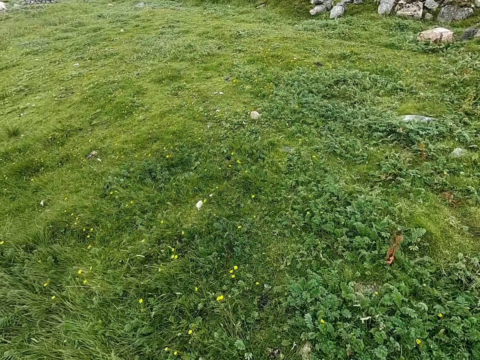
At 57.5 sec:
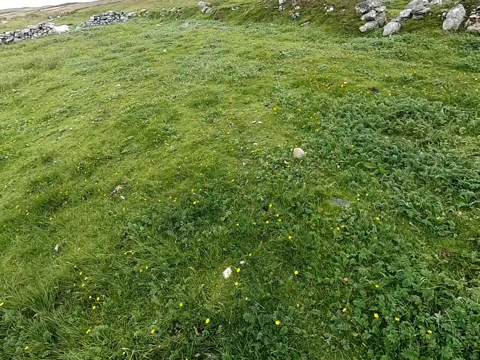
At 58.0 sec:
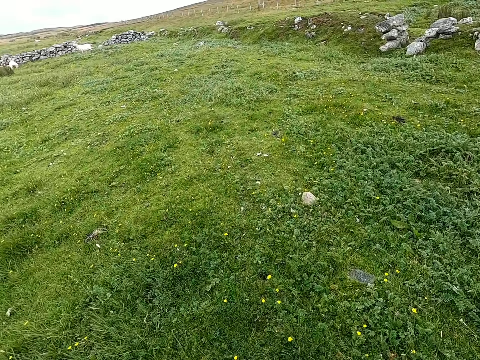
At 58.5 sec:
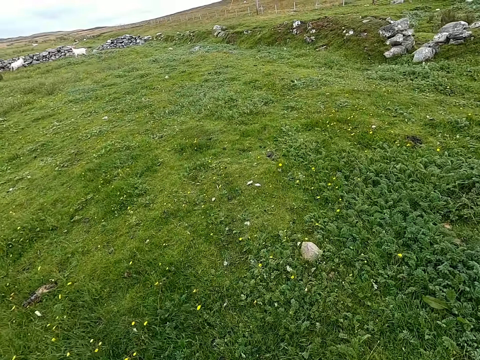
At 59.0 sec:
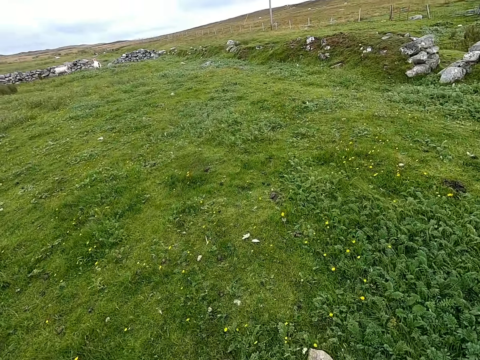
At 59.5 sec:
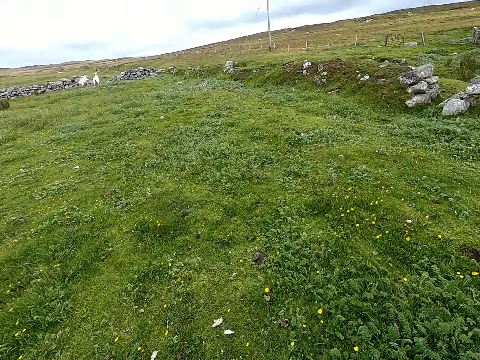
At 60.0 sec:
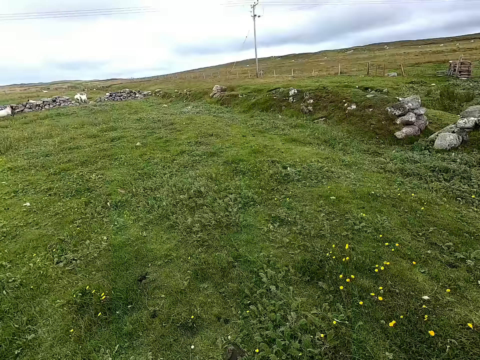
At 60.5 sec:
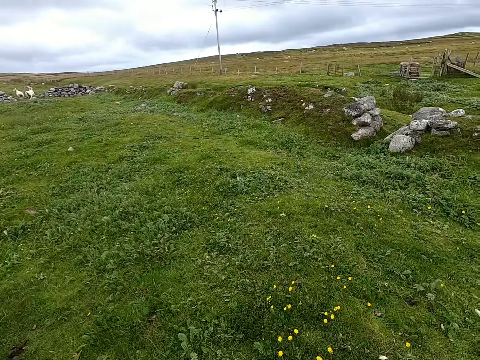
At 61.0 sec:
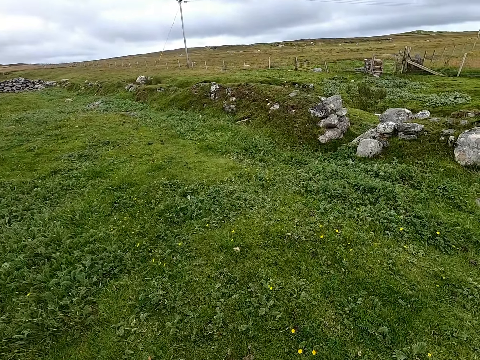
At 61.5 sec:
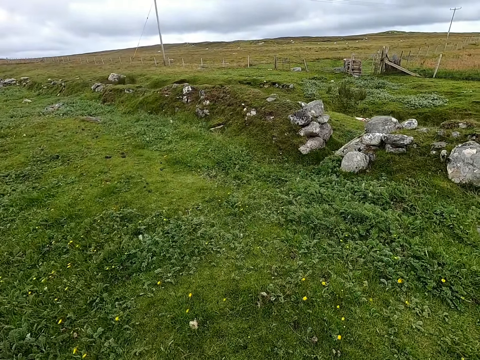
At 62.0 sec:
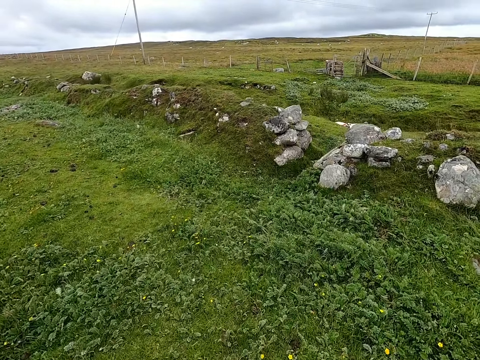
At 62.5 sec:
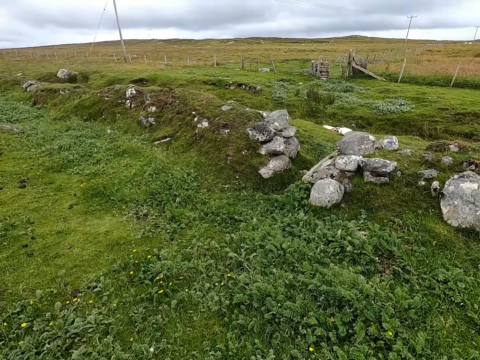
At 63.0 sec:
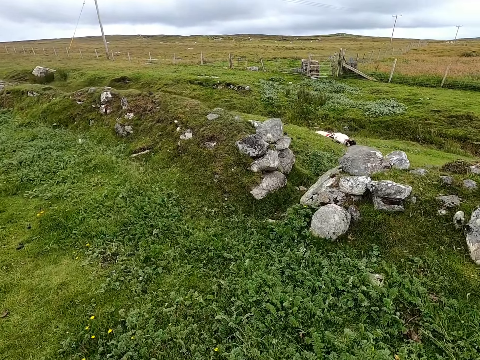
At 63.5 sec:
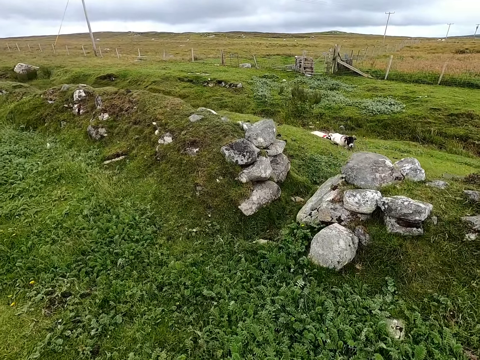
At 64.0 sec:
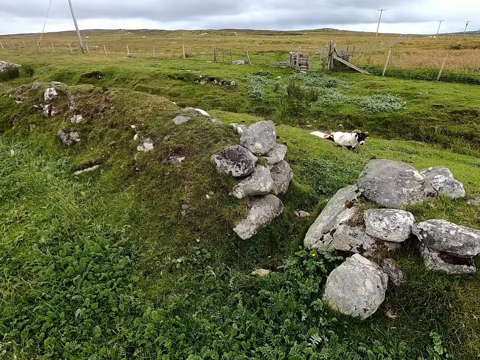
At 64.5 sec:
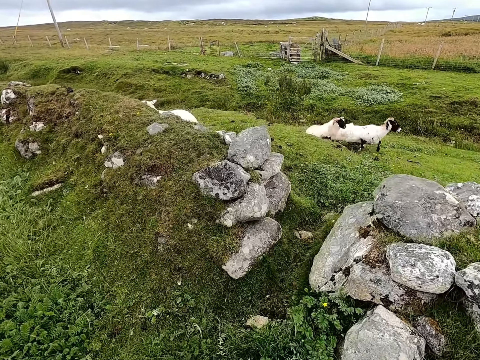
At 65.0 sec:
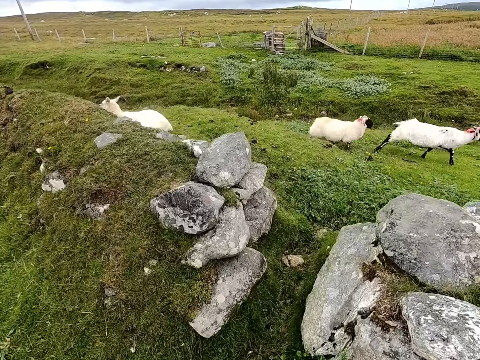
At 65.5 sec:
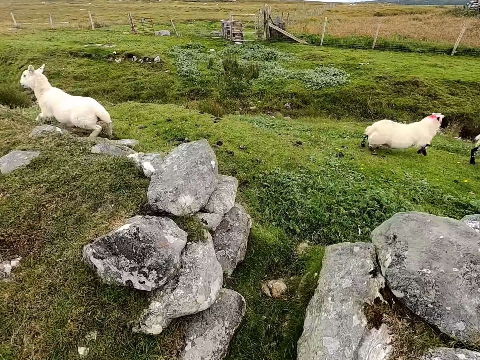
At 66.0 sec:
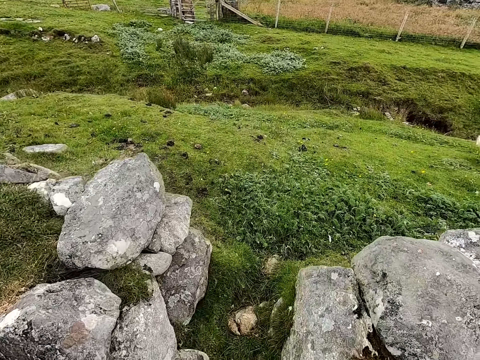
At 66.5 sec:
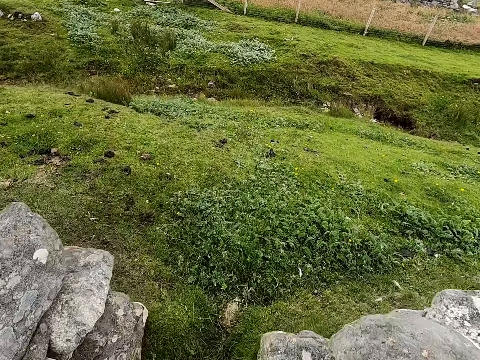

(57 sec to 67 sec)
The camera wearer looks around. They walk across the field.

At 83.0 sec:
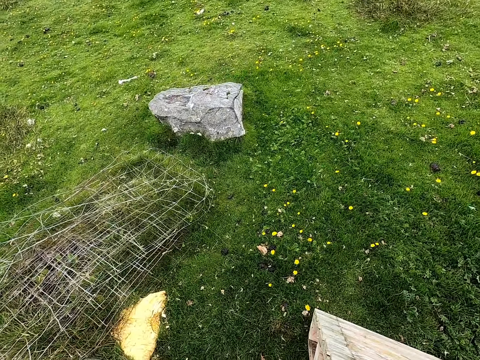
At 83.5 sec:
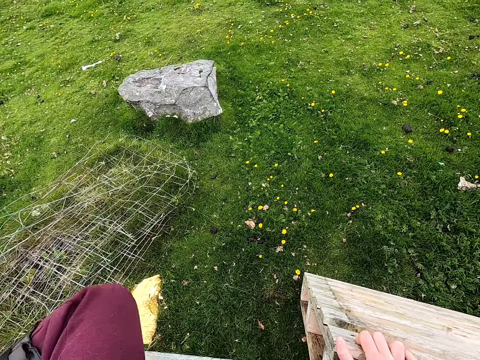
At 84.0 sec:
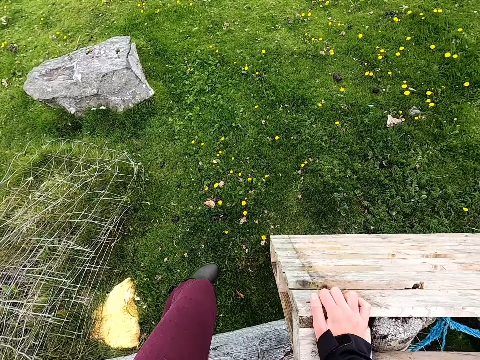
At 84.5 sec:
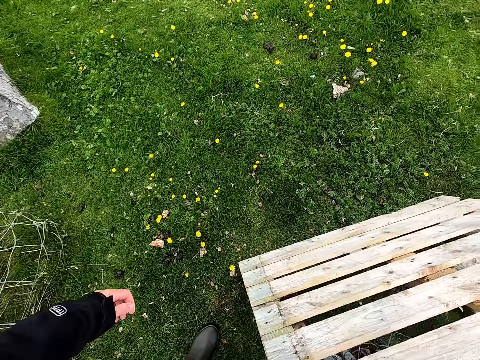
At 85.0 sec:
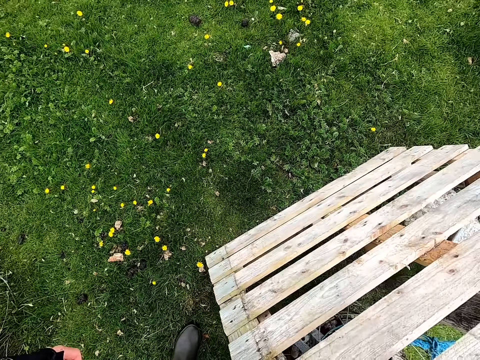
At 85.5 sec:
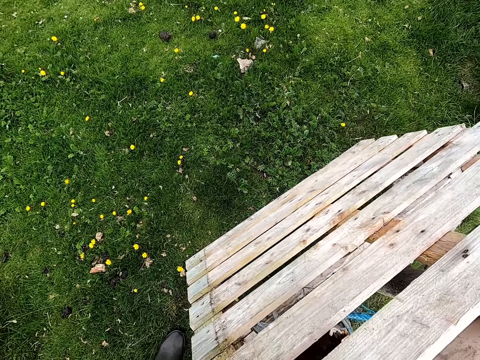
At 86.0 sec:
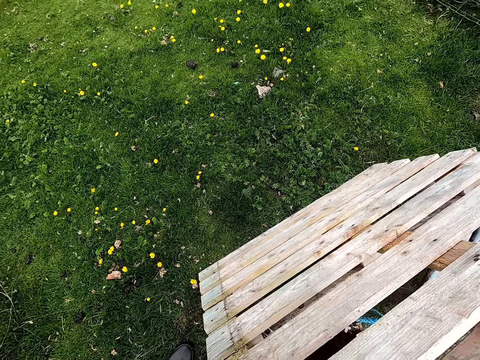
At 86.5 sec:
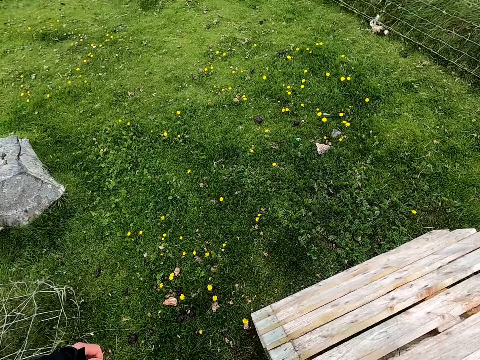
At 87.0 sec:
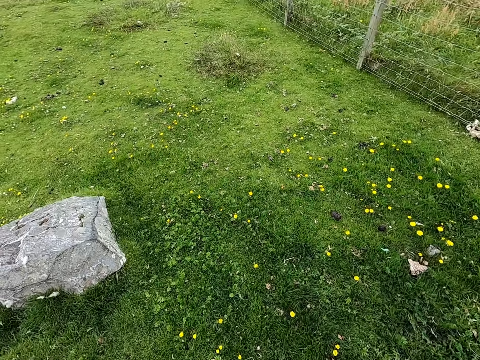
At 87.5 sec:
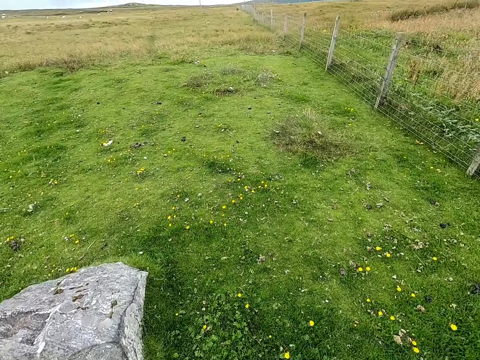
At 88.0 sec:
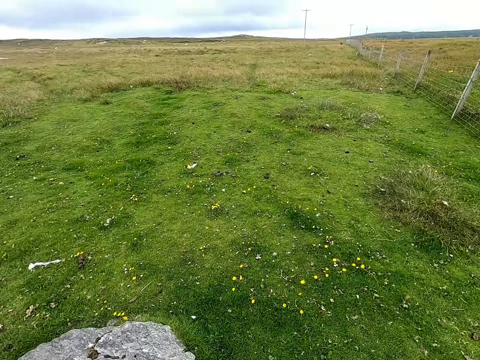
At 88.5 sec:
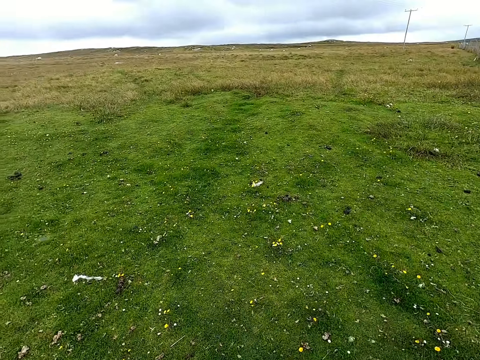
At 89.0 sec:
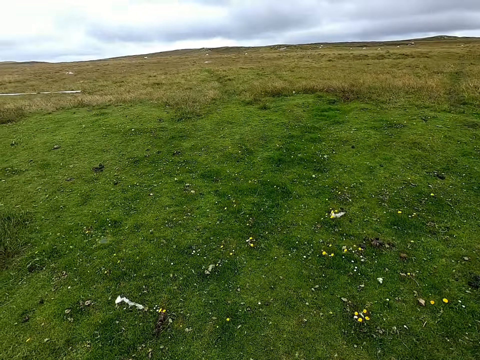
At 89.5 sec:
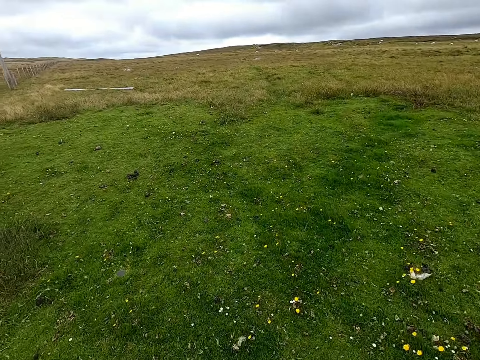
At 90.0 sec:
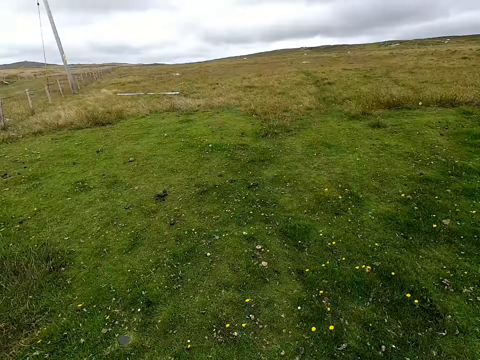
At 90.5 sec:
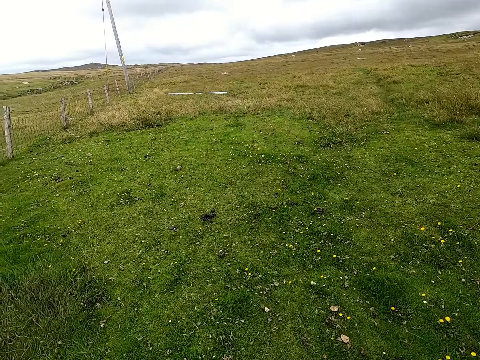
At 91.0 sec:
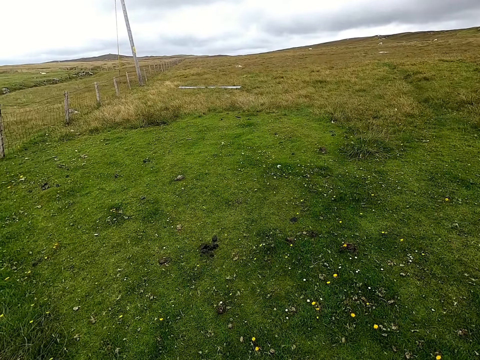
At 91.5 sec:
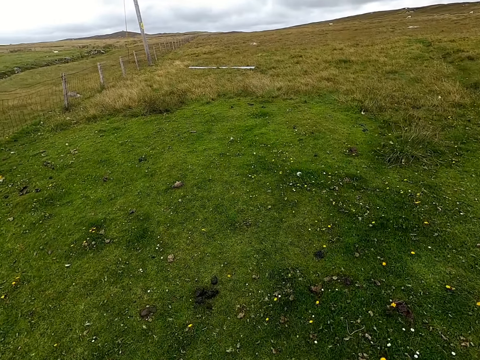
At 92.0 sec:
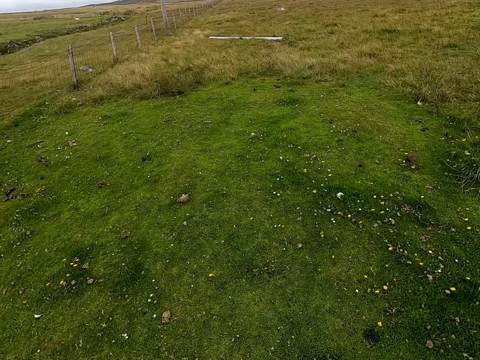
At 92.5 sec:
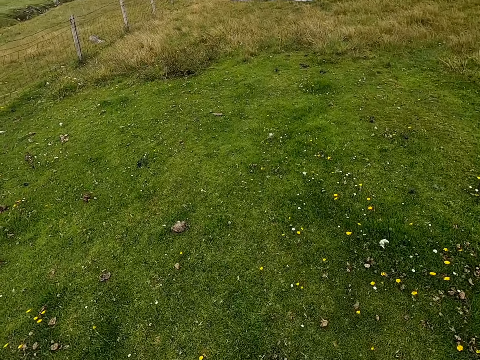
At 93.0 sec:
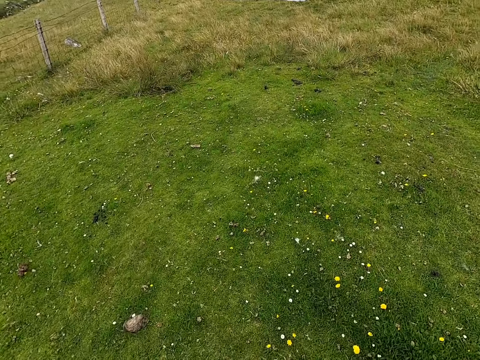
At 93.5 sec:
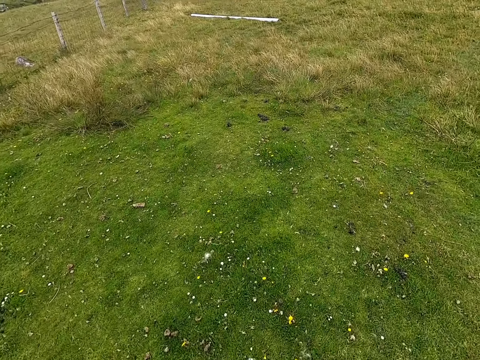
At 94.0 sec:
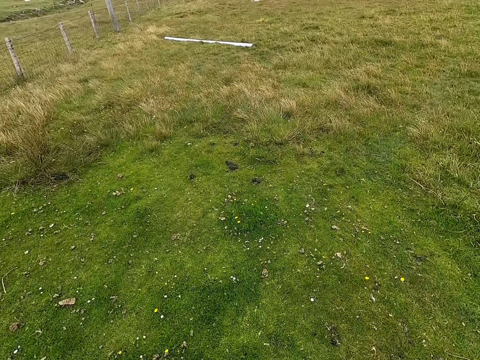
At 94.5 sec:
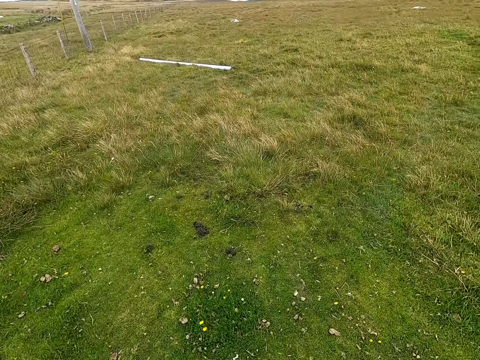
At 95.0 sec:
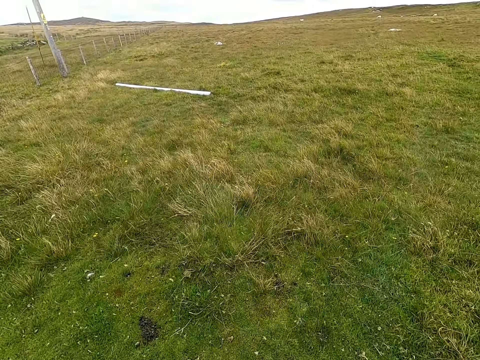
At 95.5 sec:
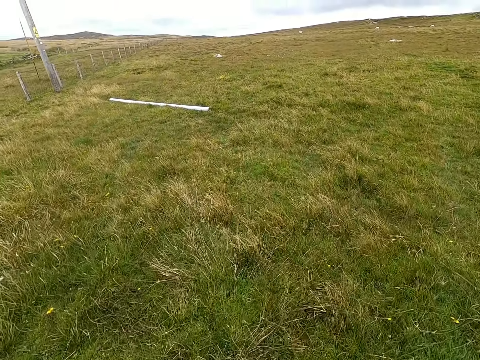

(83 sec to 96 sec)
The camera wearer jumps over the fence. They walk across the field.

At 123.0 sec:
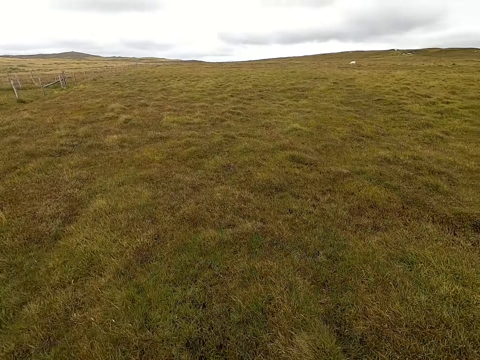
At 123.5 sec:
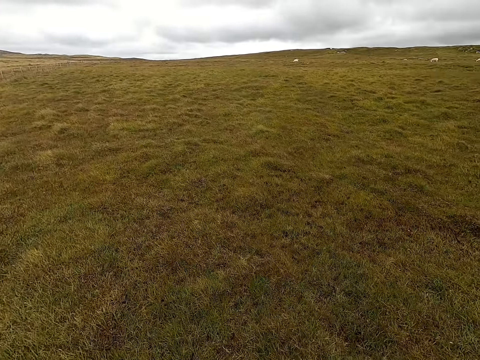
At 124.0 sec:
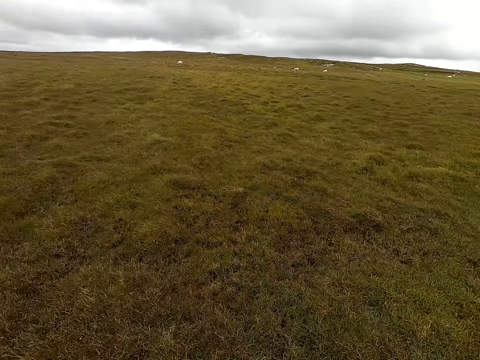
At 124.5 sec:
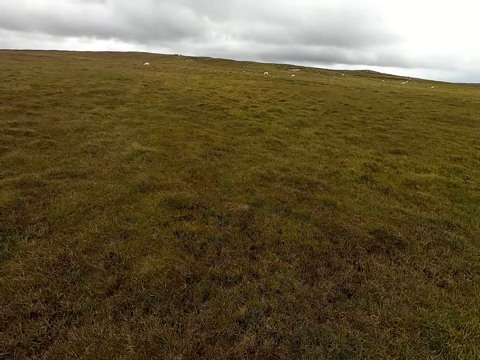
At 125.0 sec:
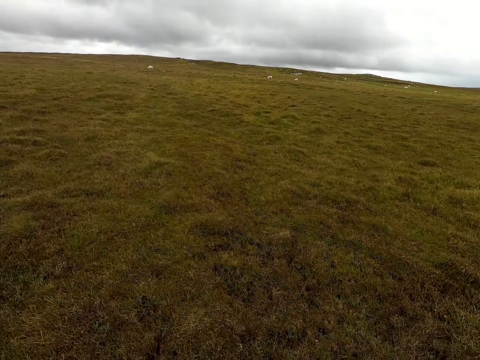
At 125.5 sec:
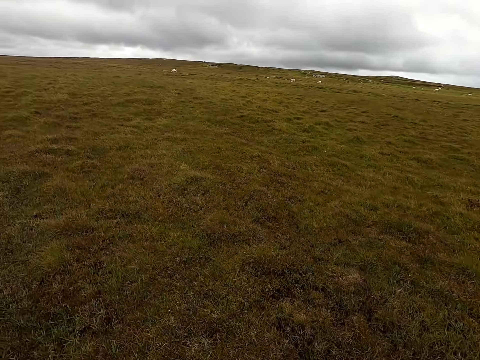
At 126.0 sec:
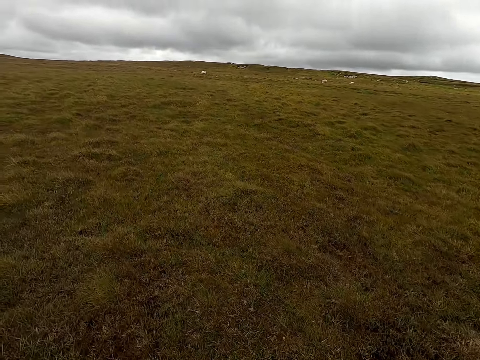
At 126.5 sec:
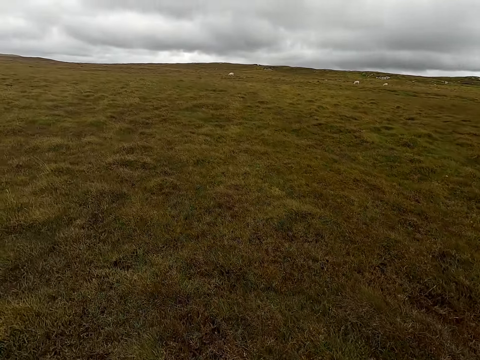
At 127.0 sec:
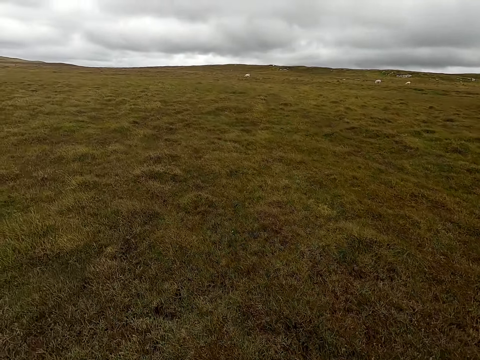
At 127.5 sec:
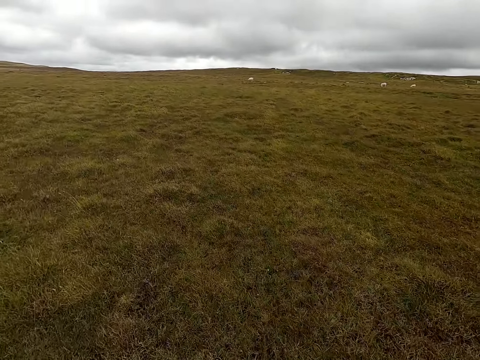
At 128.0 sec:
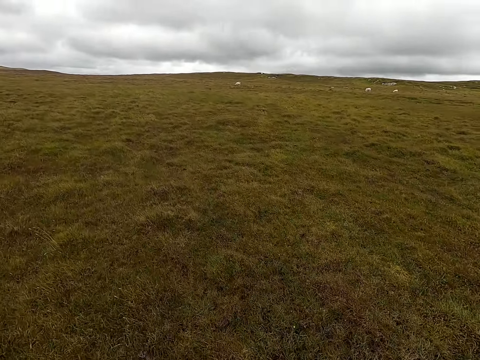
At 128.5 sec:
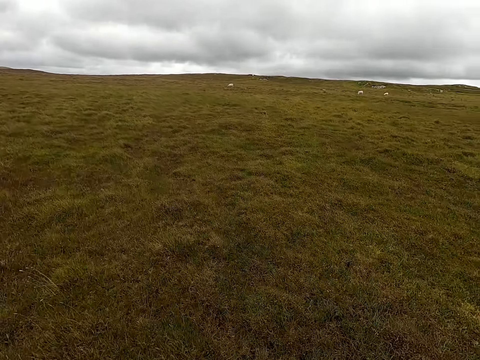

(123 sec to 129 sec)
The camera wearer looks around.
